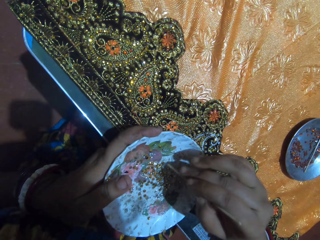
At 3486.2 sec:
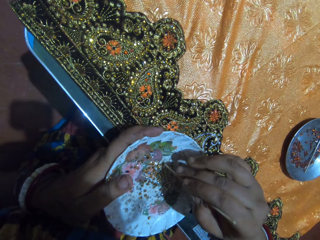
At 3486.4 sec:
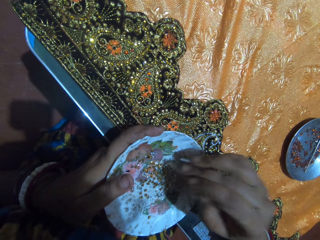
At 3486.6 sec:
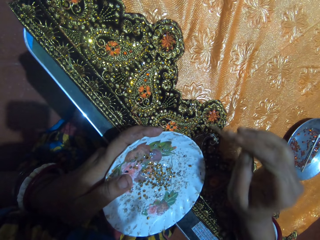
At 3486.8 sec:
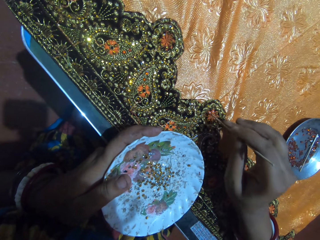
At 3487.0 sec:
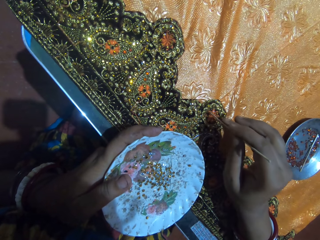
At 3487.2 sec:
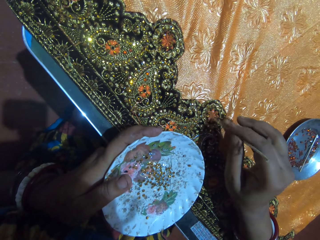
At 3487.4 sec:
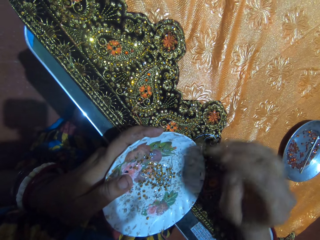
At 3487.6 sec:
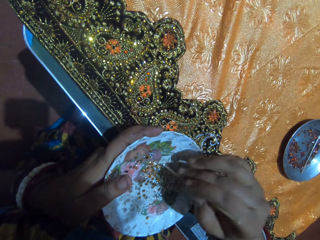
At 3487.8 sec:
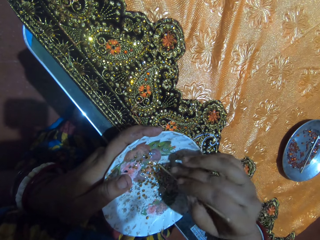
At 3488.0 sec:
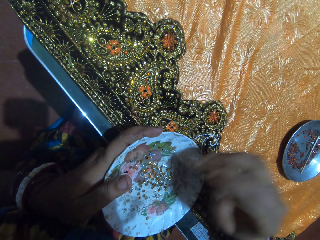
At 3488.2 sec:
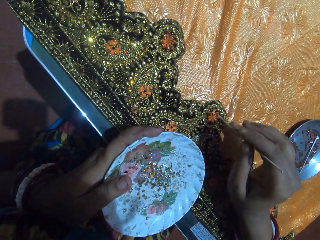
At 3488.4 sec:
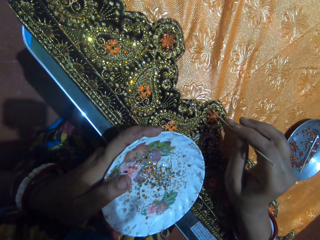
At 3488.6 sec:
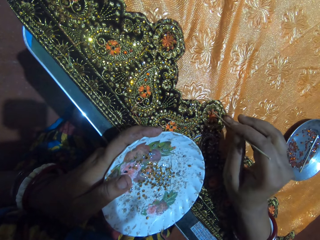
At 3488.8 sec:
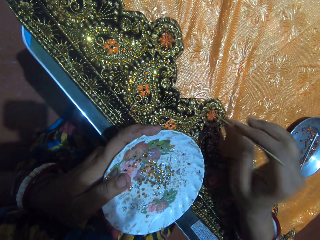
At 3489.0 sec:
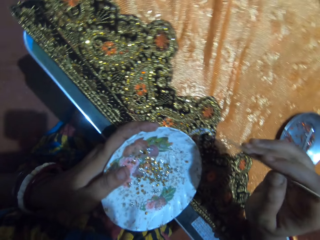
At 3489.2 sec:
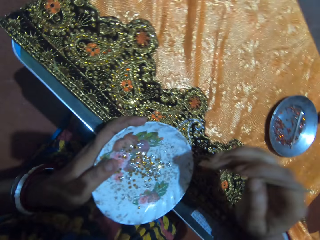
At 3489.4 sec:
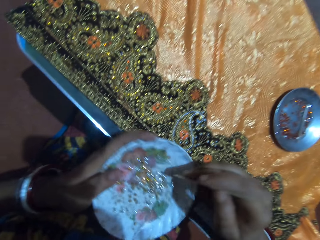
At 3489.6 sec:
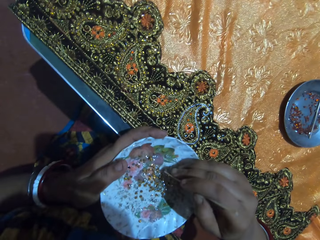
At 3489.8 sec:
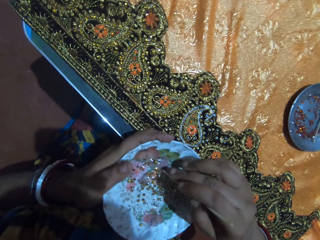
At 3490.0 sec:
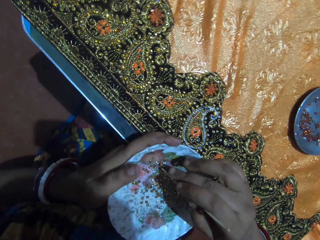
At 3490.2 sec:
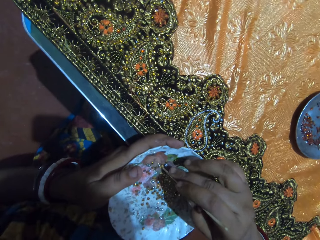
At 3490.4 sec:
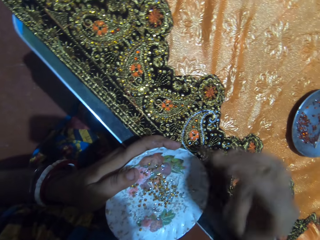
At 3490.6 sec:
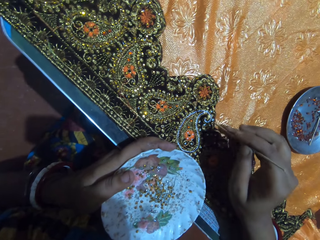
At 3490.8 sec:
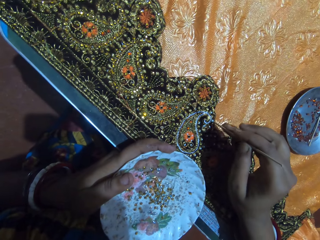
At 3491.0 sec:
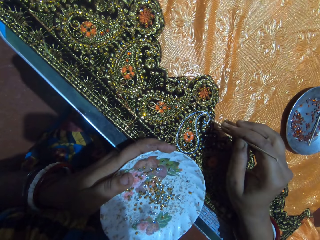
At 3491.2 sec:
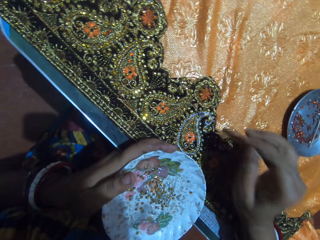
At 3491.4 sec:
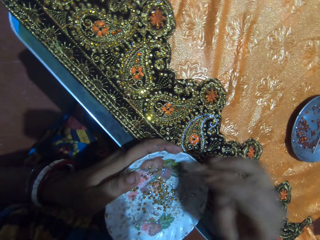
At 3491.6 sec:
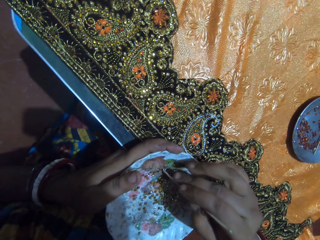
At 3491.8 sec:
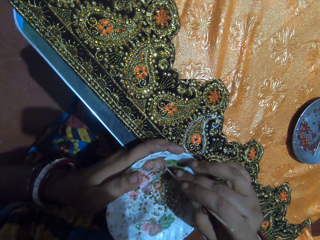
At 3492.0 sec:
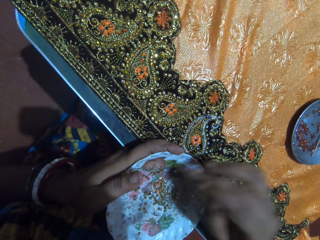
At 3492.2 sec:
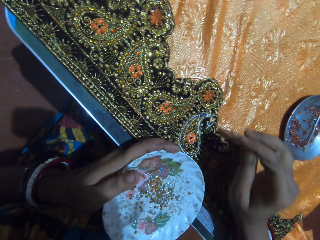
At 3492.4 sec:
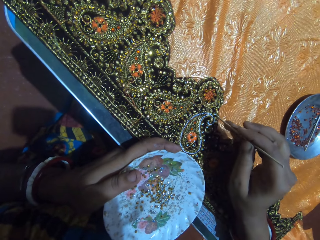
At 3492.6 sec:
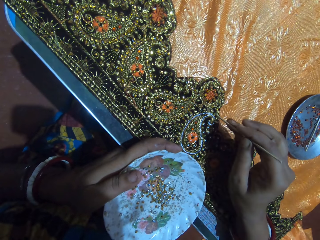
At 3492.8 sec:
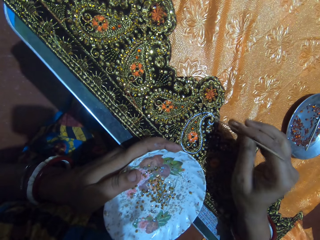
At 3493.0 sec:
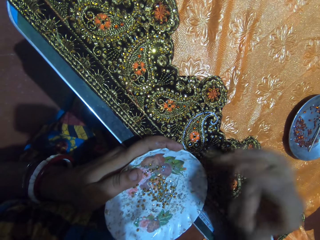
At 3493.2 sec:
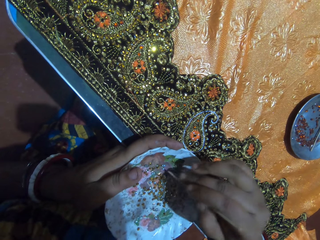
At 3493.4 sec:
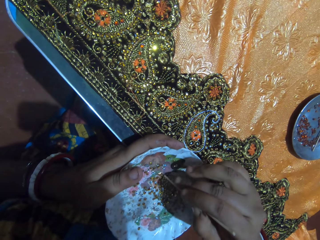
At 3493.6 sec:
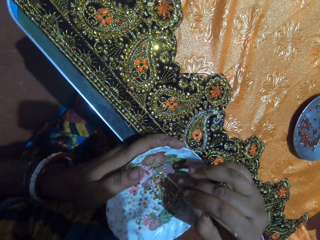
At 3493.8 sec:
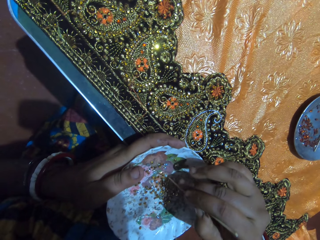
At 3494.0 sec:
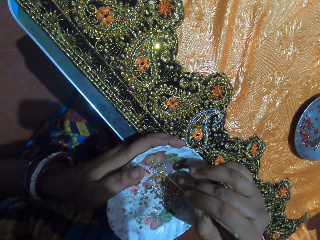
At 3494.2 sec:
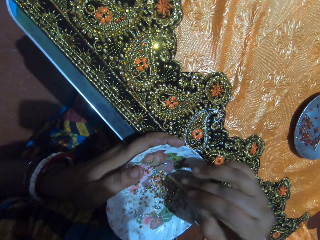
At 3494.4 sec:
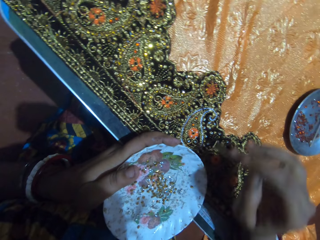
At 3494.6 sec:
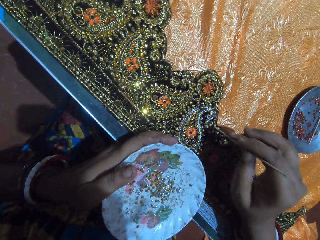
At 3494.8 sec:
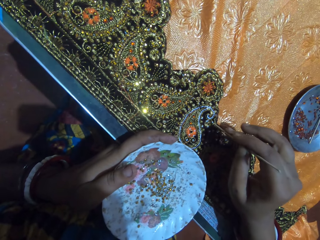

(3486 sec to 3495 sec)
The camera wearer picks a rhinestone from the plate in her left hand with the pick-stick in her right hand. She stones the cloth on the table with the rhinestone attached to the pick-stick in her right hand. She picks a rhinestone from the plate in her left hand with the pick-stick in her right hand. She stones the cloth on the table with the rhinestone attached to the pick-stick in her right hand. She picks a rhinestone from the plate in her left hand with the pick-stick in her right hand. She stones the cloth on the table with the rhinestone attached to the pick-stick in her right hand. She picks a rhinestone from the plate in her left hand with the pick-stick in her right hand. She stones the cloth on the table with the rhinestone attached to the pick-stick in her right hand. She picks a rhinestone from the plate in her left hand with the pick-stick in her right hand.

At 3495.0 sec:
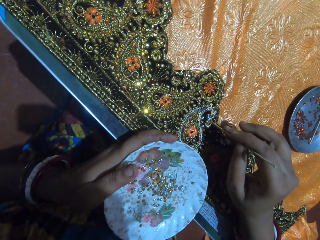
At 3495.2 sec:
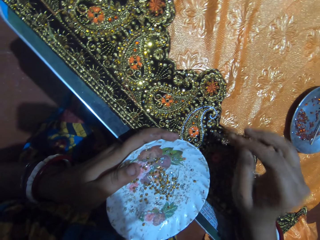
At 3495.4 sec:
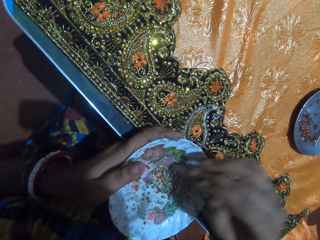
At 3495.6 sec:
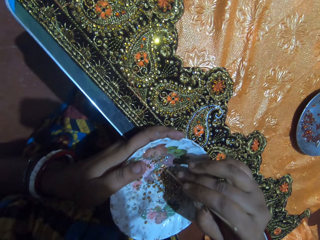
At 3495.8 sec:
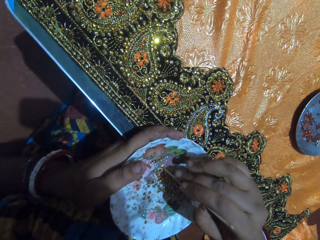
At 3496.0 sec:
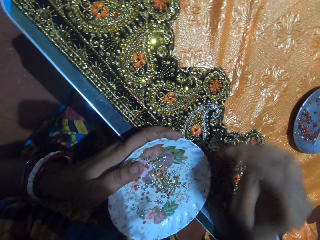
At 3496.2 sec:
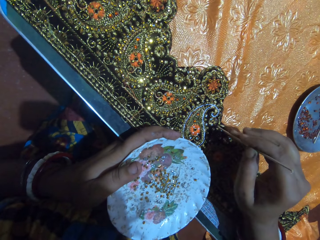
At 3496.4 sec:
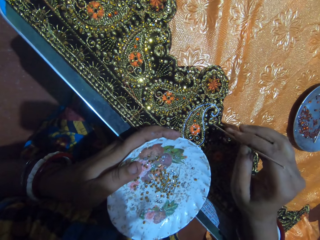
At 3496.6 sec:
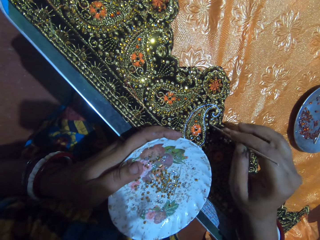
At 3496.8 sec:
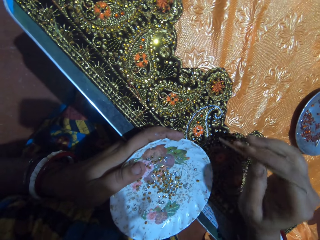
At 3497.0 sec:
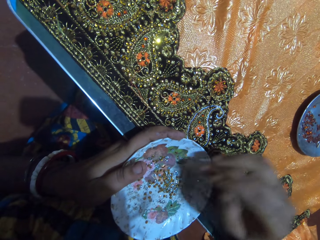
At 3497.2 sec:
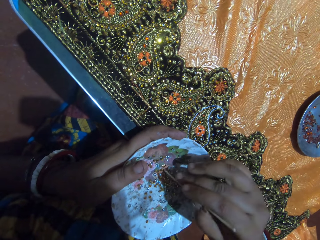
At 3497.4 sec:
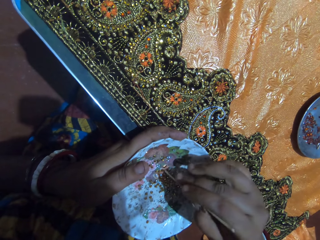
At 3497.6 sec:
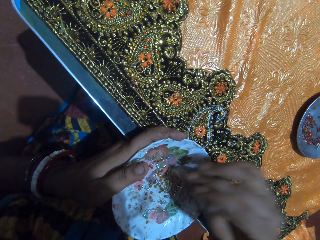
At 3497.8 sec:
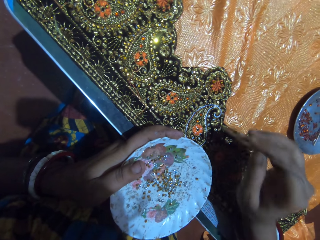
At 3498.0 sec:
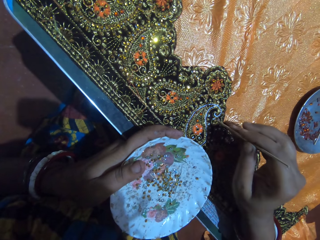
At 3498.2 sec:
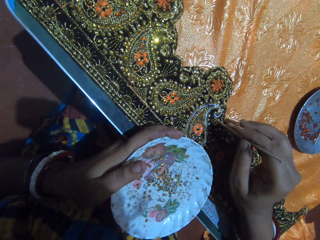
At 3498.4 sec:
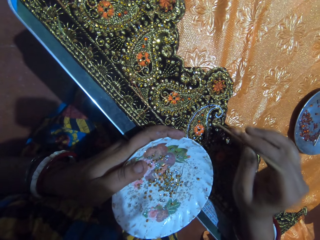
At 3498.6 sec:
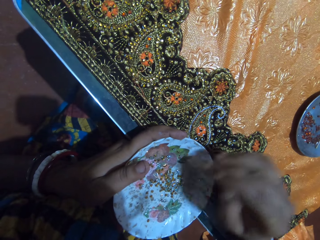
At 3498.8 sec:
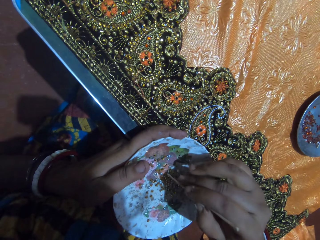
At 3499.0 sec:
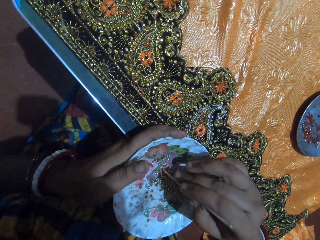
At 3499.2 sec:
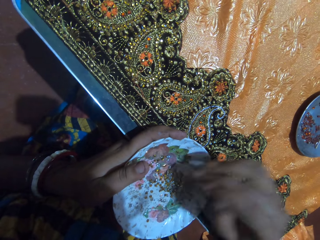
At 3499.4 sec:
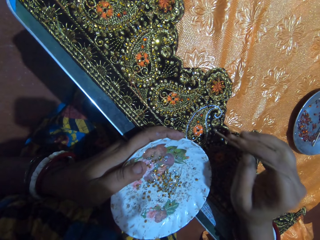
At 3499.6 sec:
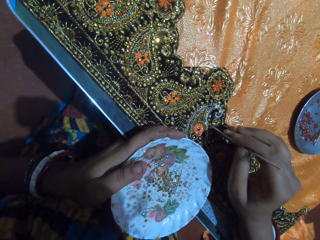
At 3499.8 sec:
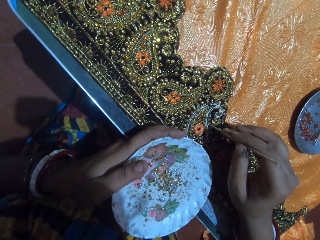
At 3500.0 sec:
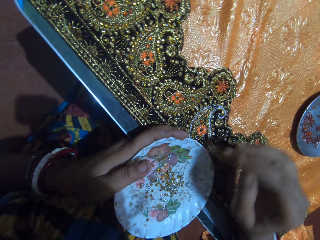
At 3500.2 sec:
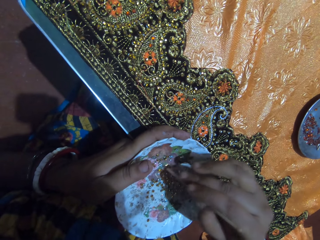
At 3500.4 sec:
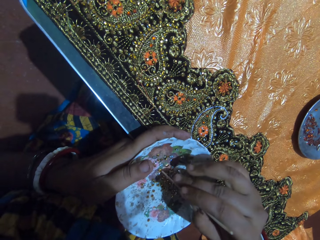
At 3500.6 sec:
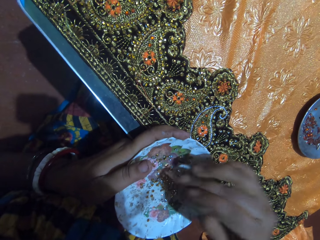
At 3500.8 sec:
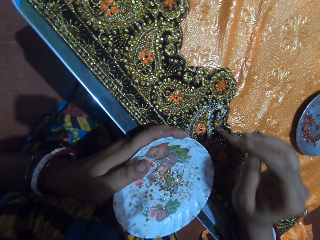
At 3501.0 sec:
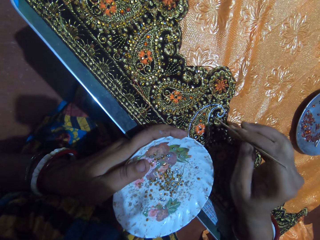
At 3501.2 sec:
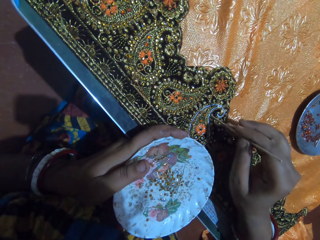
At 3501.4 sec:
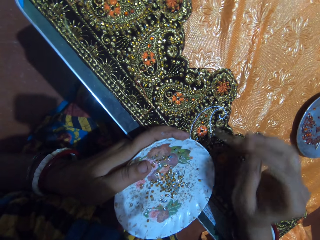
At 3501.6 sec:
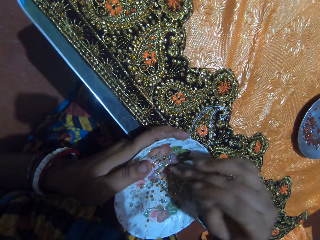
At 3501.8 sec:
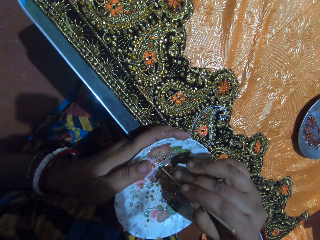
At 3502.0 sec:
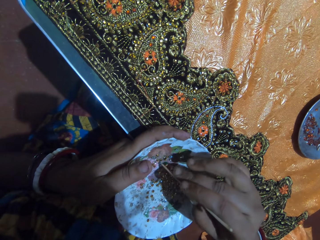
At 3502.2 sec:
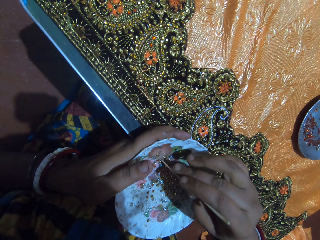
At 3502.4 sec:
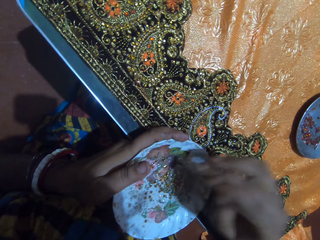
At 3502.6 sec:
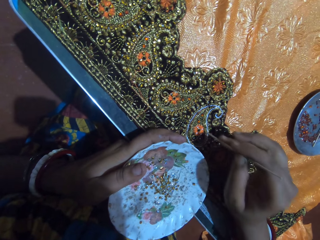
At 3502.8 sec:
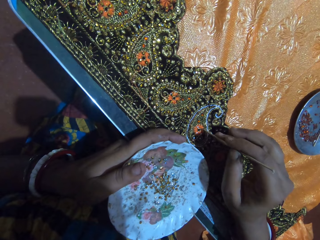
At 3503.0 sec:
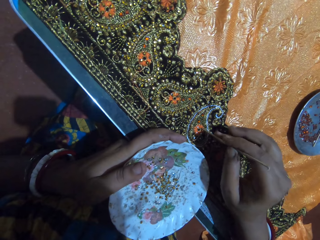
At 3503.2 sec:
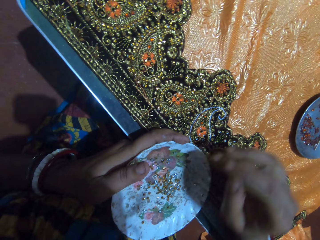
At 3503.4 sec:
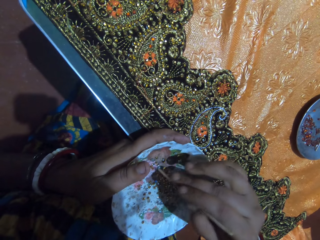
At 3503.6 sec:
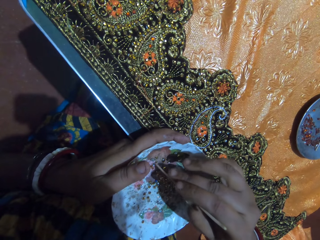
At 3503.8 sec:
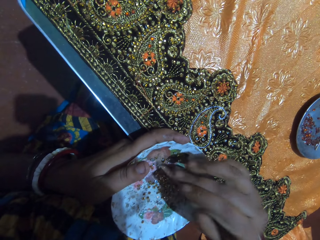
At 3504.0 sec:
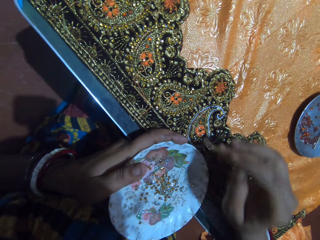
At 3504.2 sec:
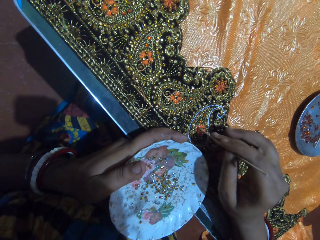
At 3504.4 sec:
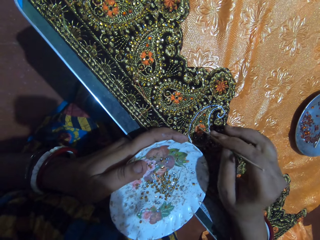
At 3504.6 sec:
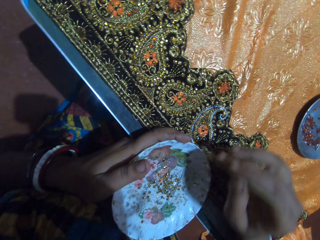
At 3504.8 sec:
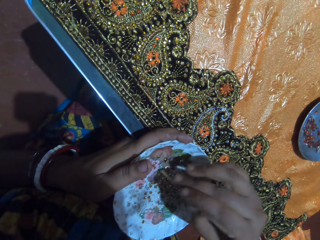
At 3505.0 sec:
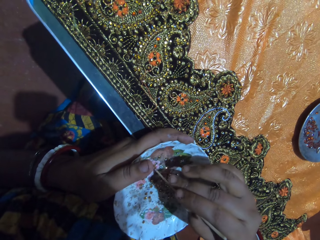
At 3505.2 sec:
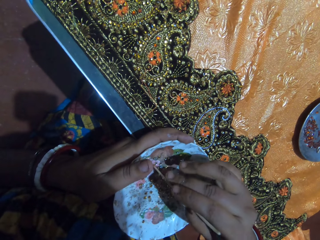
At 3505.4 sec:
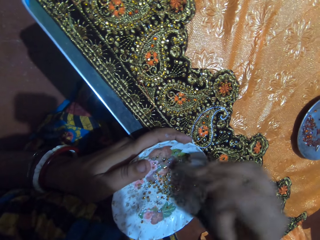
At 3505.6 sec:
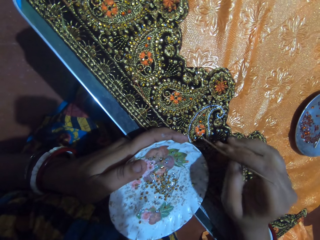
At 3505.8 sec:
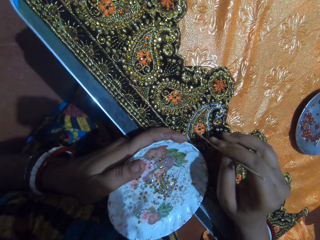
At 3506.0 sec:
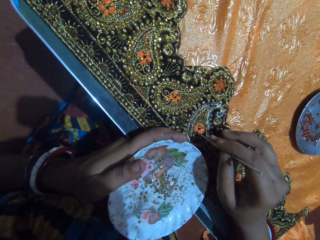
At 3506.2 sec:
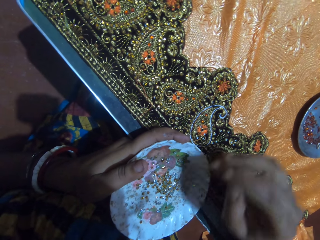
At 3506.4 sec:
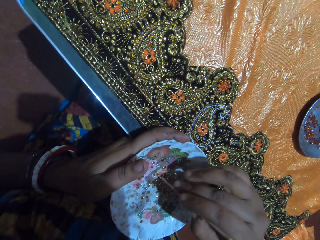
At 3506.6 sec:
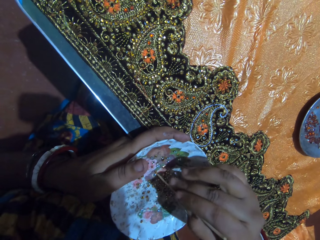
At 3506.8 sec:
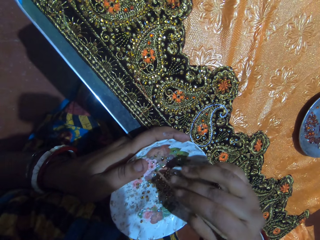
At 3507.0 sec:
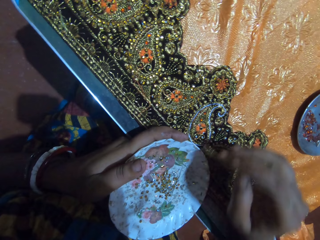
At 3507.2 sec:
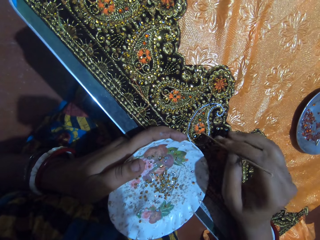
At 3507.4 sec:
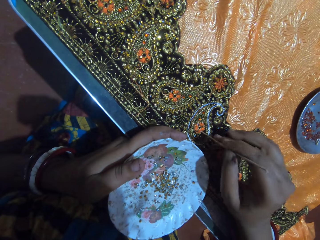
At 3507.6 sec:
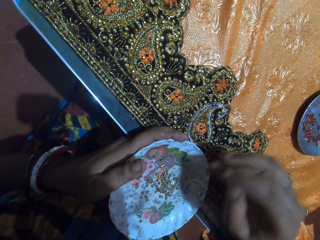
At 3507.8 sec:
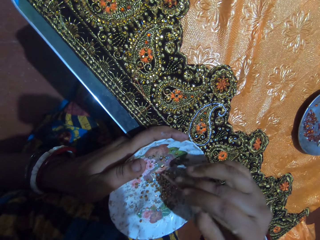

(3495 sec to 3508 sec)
The camera wearer stones the cloth on the table with the rhinestone attached to the pick-stick in her right hand. She picks a rhinestone from the plate in her left hand with the pick-stick in her right hand. She stones the cloth on the table with the rhinestone attached to the pick-stick in her right hand. She picks a rhinestone from the plate in her left hand with the pick-stick in her right hand. She stones the cloth on the table with the rhinestone attached to the pick-stick in her right hand. She picks a rhinestone from the plate in her left hand with the pick-stick in her right hand. She stones the cloth on the table with the rhinestone attached to the pick-stick in her right hand. She picks a rhinestone from the plate in her left hand with the pick-stick in her right hand. She stones the cloth on the table with the rhinestone attached to the pick-stick in her right hand. She picks a rhinestone from the plate in her left hand with the pick-stick in her right hand. She stones the cloth on the table with the rhinestone attached to the pick-stick in her right hand. She picks a rhinestone from the plate in her left hand with the pick-stick in her right hand. She stones the cloth on the table with the rhinestone attached to the pick-stick in her right hand. She picks a rhinestone from the plate in her left hand with the pick-stick in her right hand. She stones the cloth on the table with the rhinestone attached to the pick-stick in her right hand. She picks a rhinestone from the plate in her left hand with the pick-stick in her right hand. She stones the cloth on the table with the rhinestone attached to the pick-stick in her right hand.
